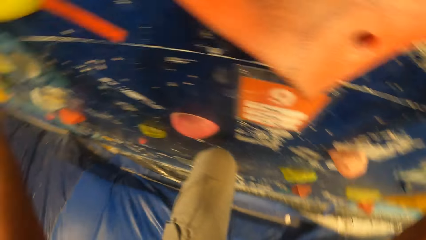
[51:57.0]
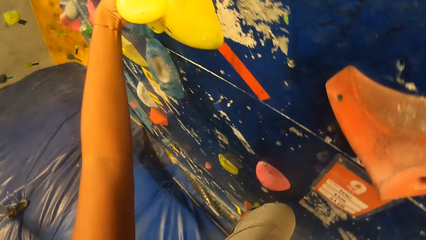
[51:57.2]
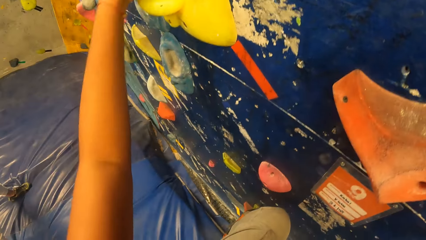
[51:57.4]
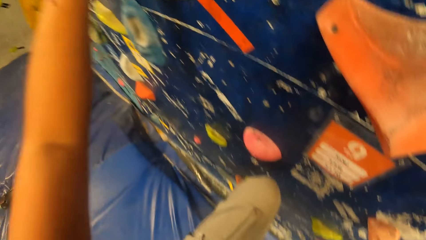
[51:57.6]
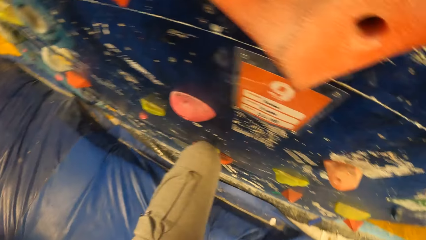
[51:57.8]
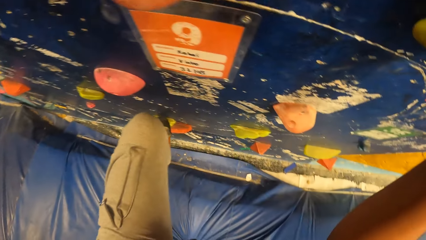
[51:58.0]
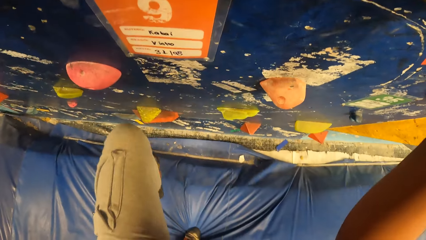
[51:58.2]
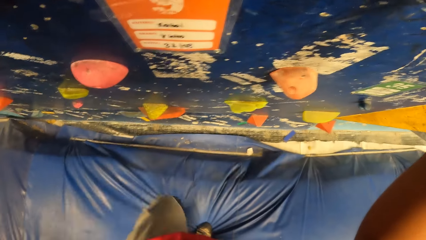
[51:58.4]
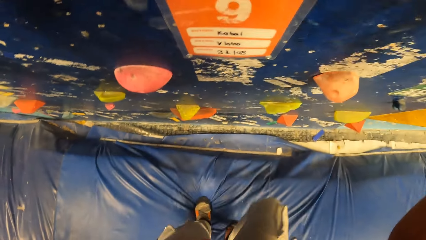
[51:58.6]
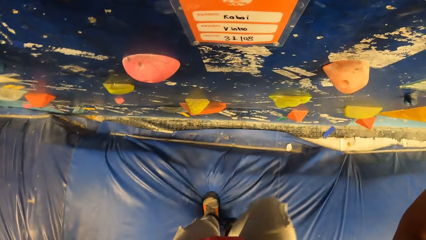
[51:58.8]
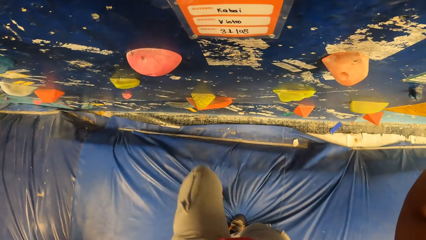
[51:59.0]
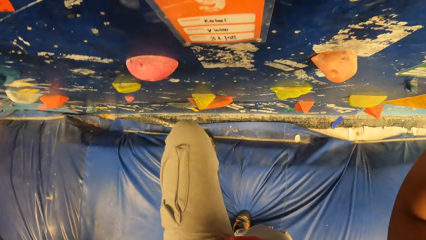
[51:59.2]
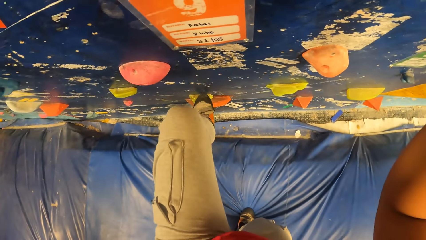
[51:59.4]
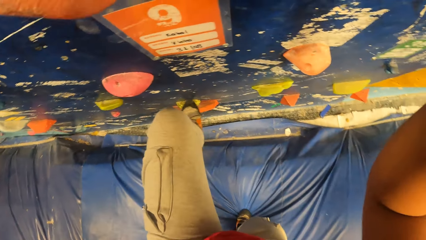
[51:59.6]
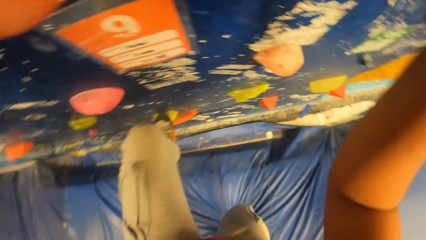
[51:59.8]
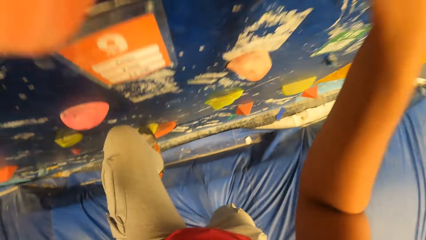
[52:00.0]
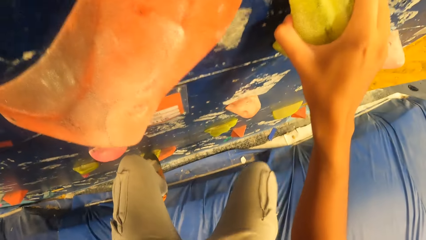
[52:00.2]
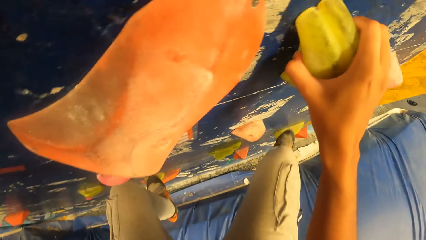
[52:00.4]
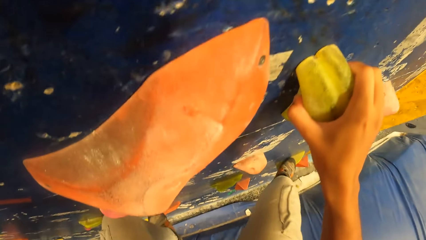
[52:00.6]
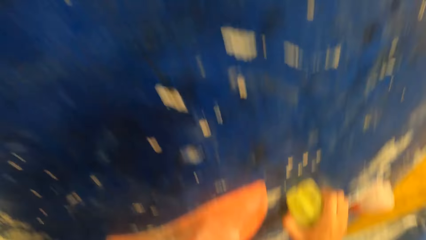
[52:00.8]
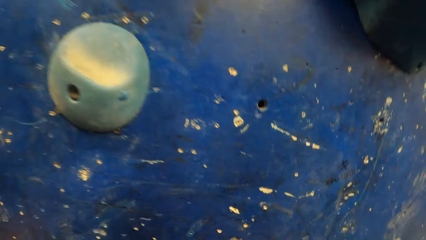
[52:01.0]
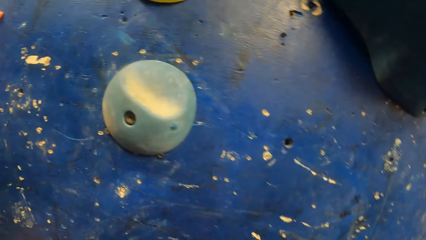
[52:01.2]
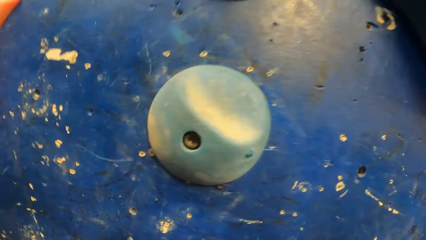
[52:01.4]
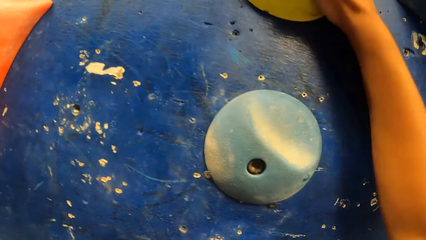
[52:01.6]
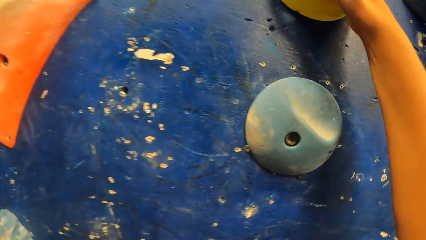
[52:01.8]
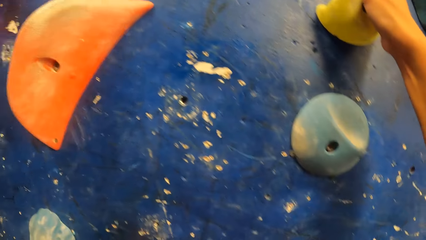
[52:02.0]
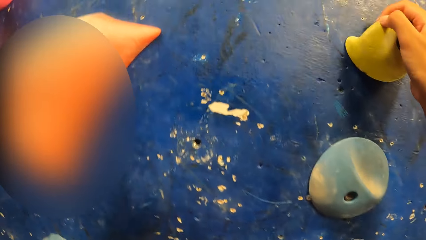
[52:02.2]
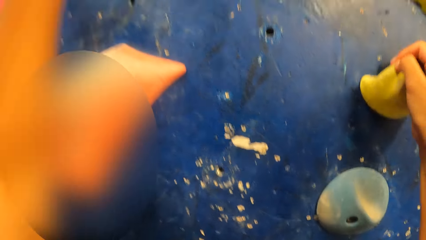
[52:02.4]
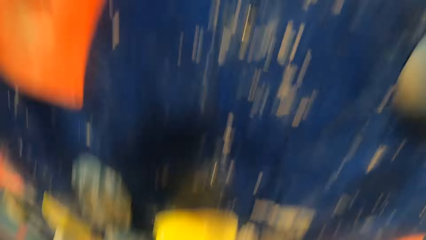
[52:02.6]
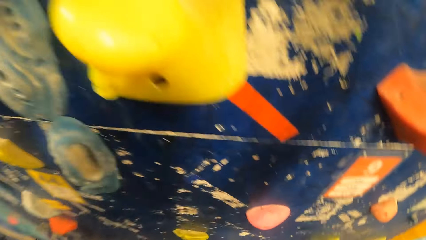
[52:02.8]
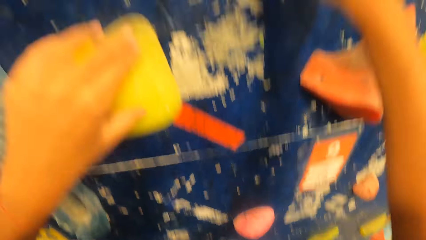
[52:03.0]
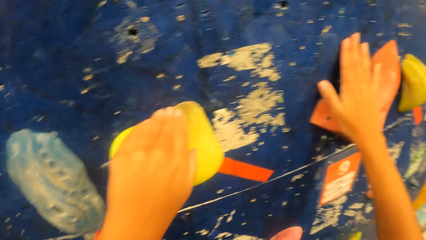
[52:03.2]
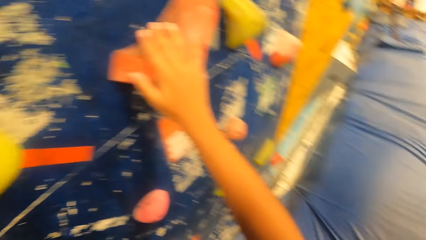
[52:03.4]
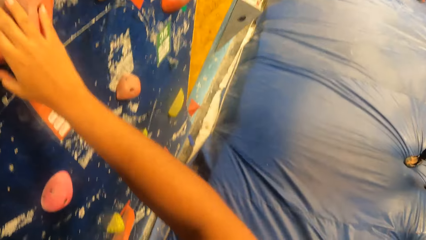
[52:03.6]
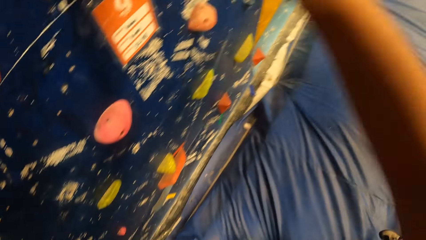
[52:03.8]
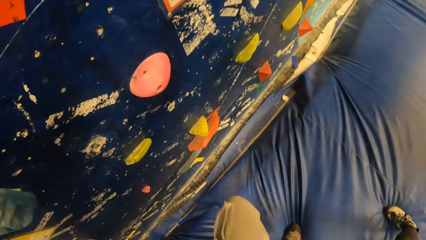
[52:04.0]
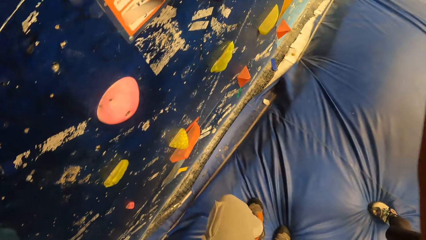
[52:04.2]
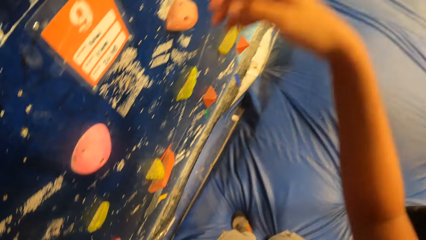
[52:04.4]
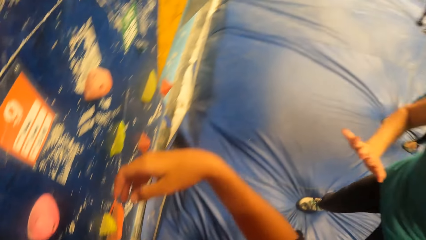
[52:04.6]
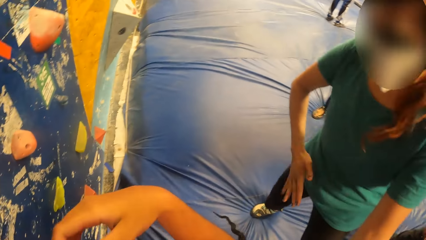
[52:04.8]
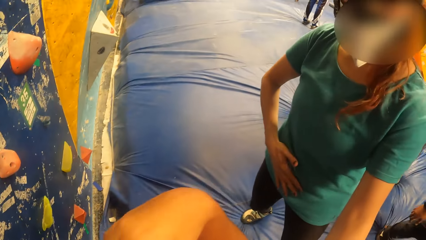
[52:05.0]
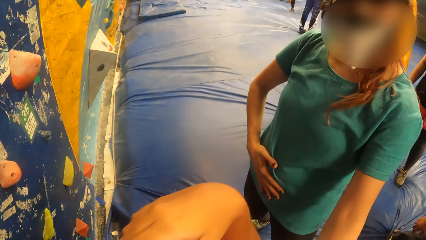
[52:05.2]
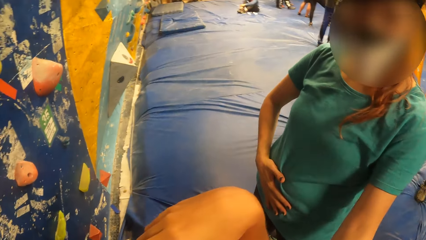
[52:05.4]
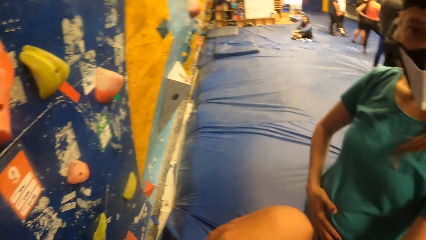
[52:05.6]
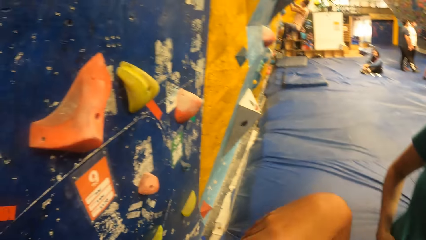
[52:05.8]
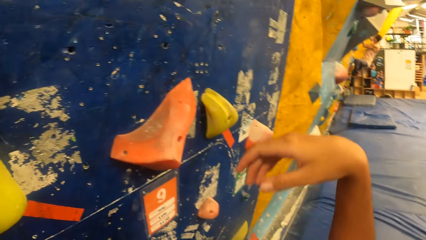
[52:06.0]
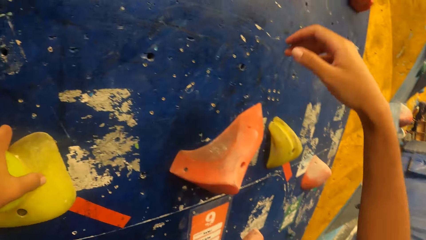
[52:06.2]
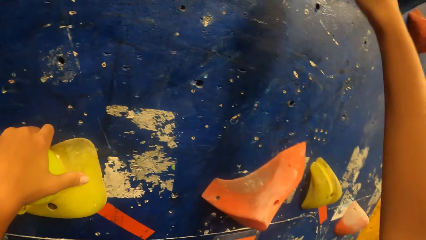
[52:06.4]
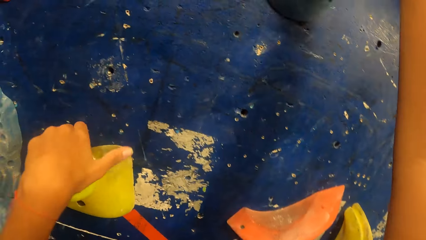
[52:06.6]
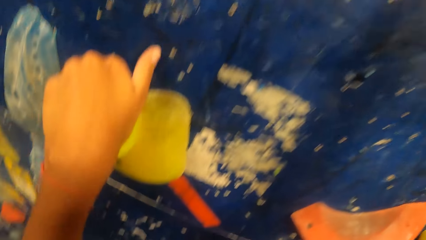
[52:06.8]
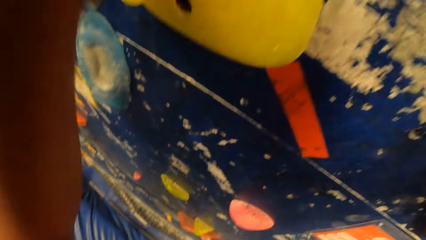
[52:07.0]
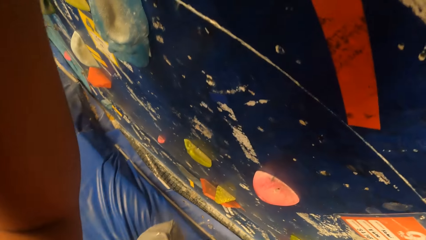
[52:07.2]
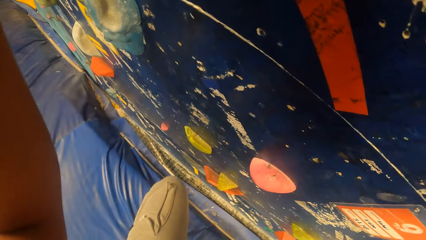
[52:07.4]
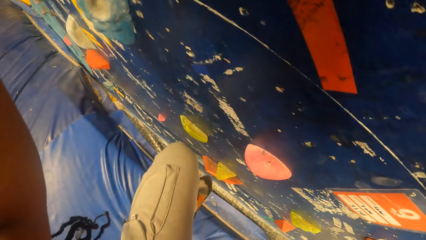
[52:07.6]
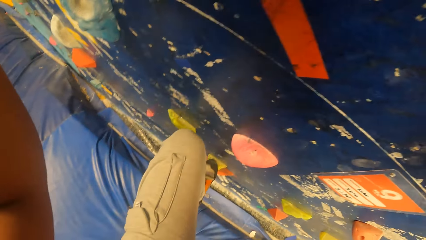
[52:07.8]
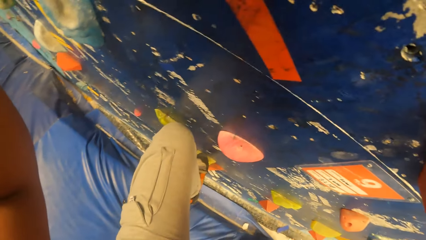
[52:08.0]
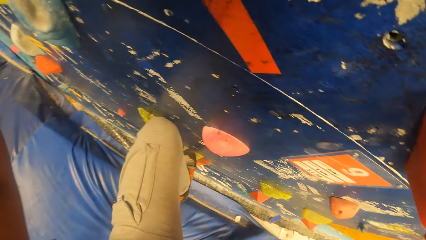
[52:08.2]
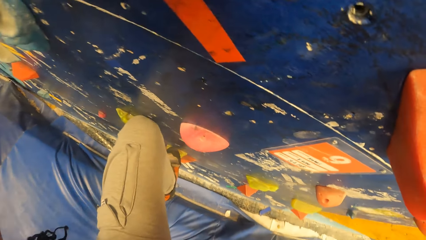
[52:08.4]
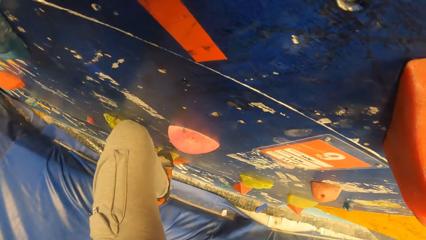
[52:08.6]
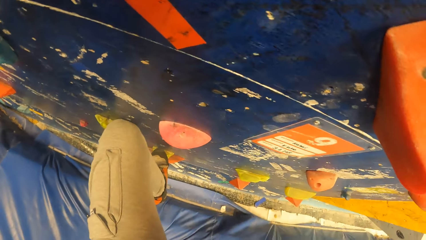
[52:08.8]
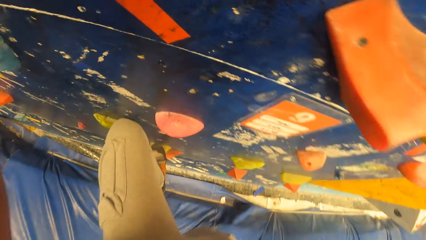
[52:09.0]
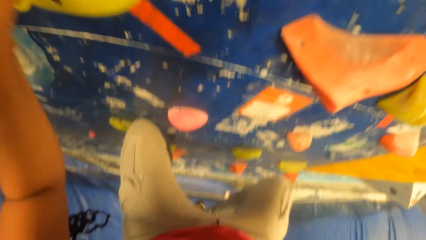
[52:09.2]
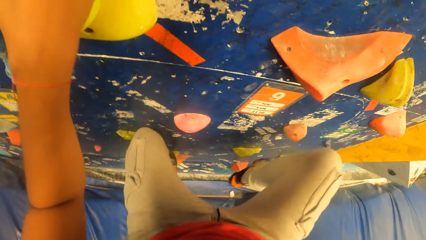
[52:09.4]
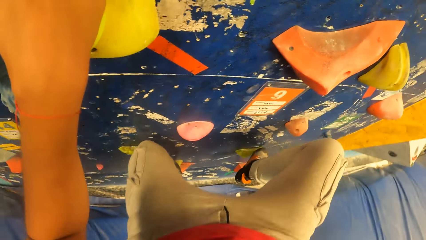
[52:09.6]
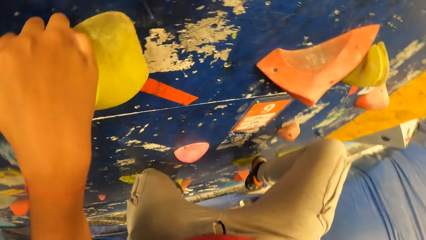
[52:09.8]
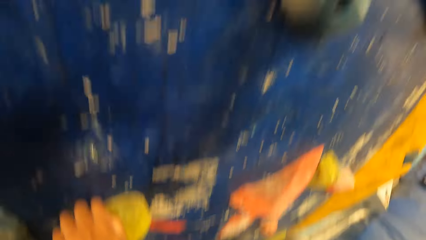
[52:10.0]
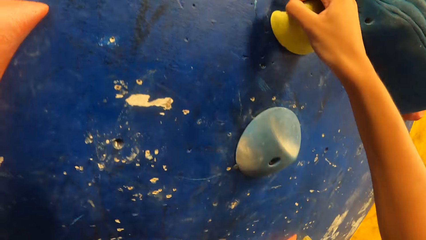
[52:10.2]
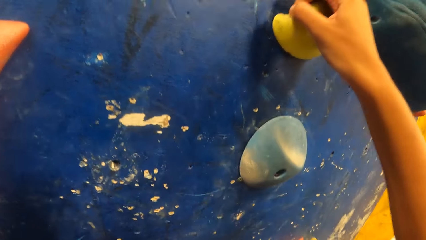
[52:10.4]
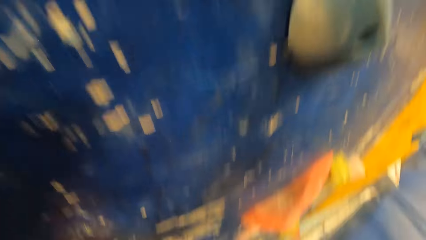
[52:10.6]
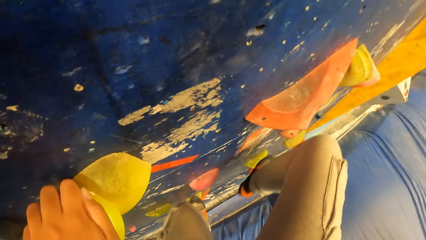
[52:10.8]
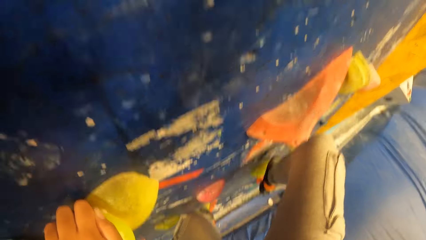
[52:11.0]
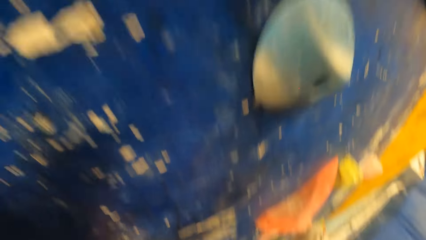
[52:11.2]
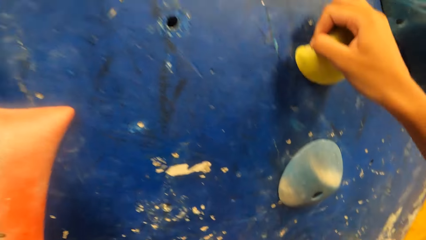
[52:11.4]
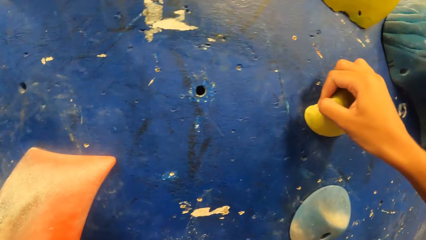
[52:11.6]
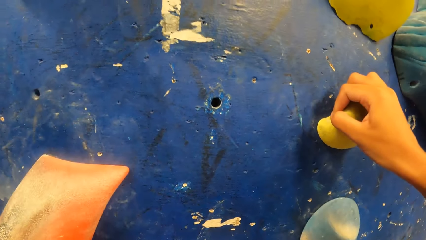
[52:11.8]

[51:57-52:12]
The camera wearer drops from the climbing wall. A woman speaks to the camera wearer. The camera wearer climbs the climbing wall.
